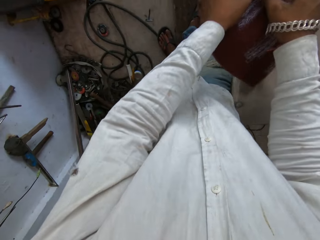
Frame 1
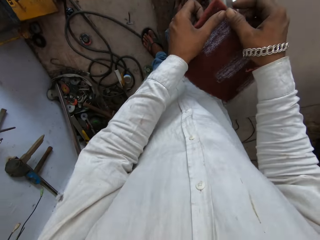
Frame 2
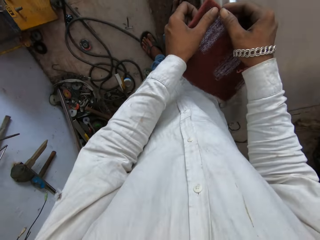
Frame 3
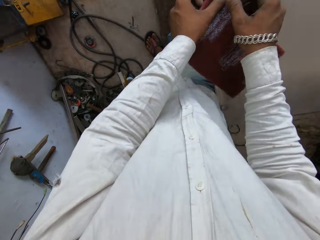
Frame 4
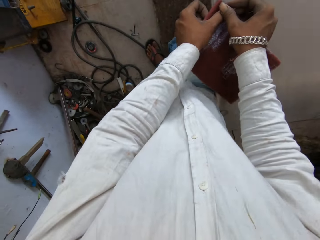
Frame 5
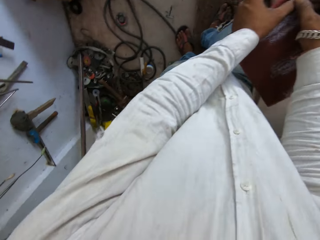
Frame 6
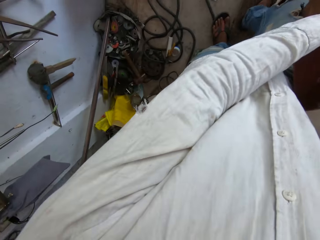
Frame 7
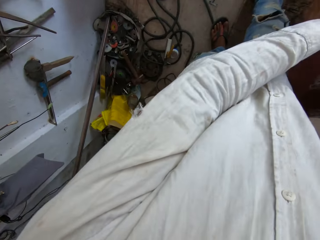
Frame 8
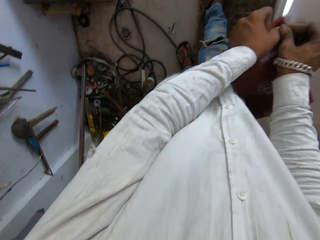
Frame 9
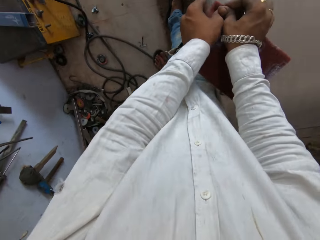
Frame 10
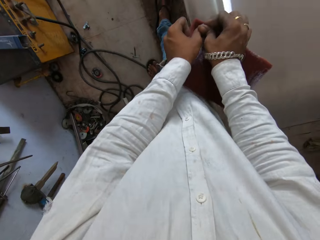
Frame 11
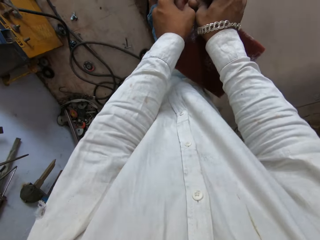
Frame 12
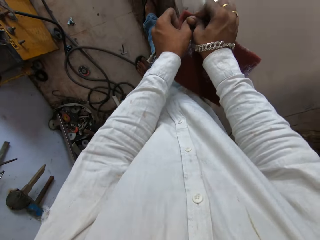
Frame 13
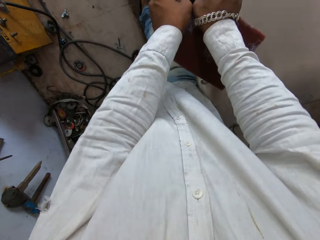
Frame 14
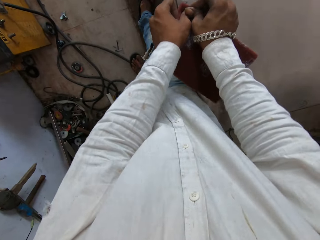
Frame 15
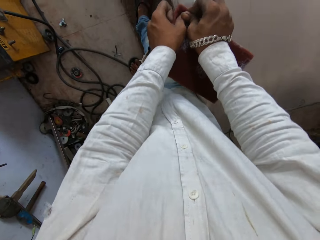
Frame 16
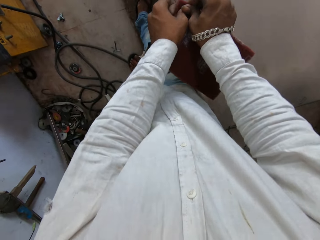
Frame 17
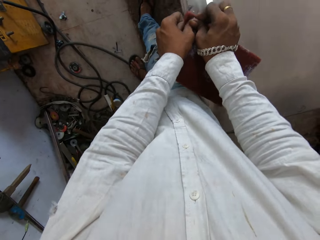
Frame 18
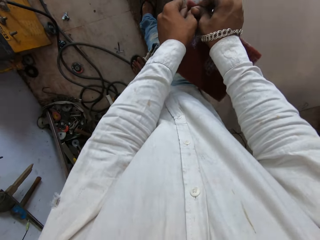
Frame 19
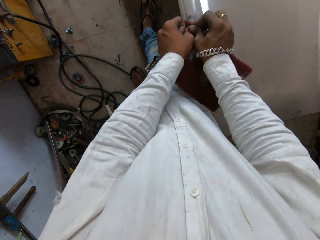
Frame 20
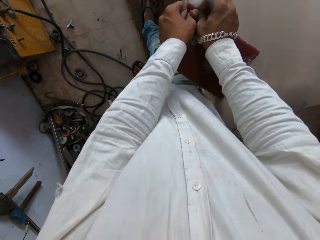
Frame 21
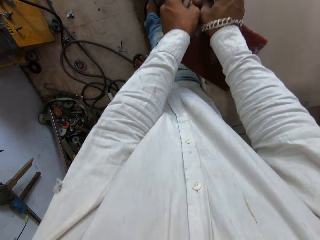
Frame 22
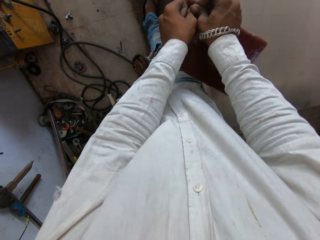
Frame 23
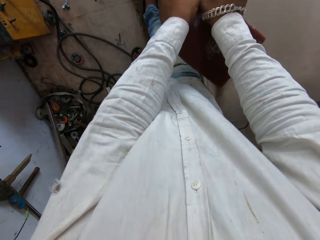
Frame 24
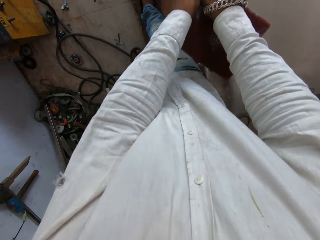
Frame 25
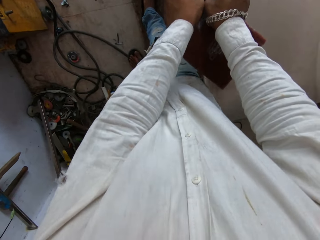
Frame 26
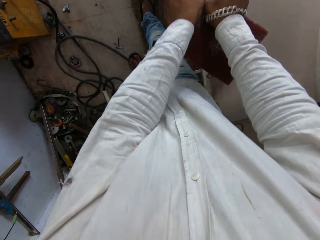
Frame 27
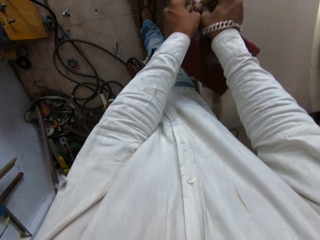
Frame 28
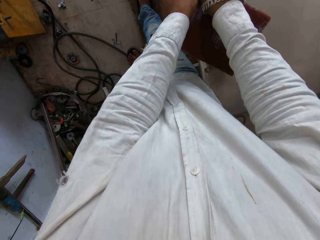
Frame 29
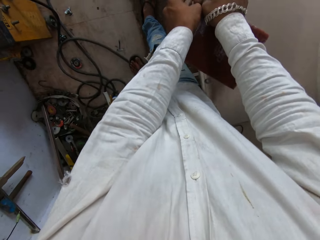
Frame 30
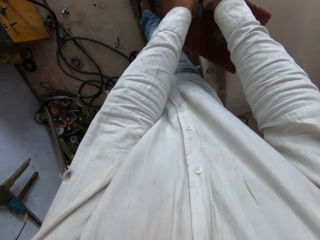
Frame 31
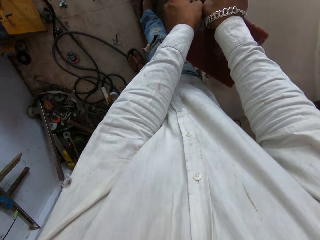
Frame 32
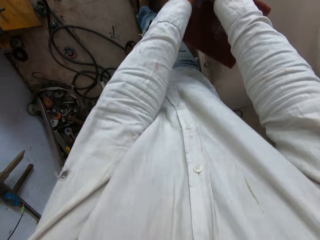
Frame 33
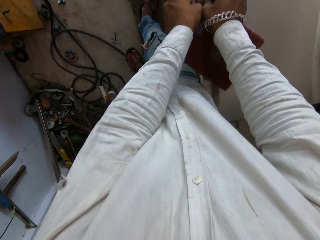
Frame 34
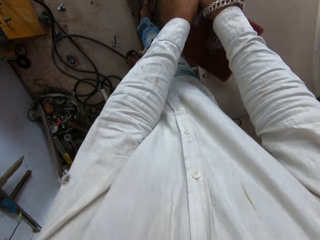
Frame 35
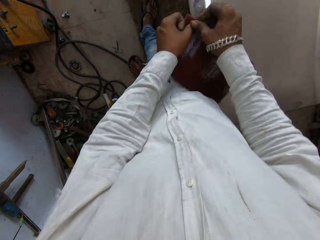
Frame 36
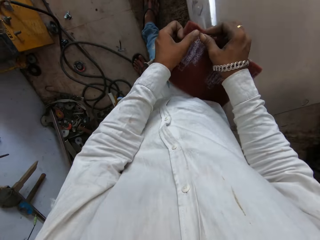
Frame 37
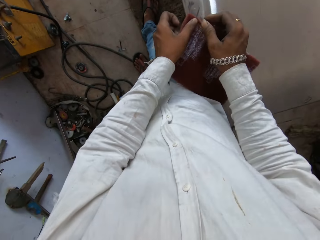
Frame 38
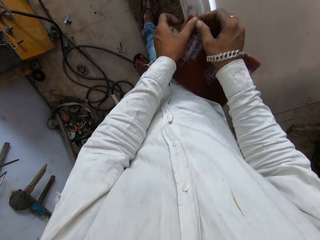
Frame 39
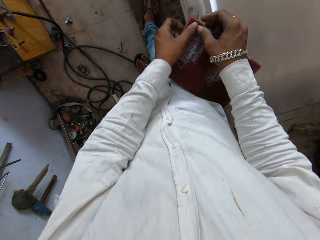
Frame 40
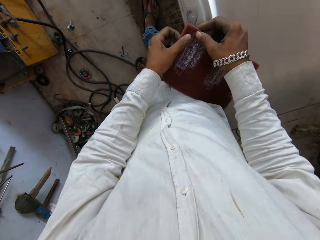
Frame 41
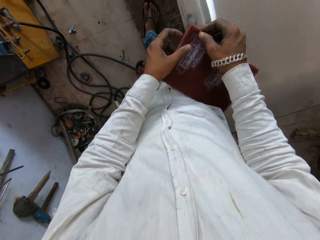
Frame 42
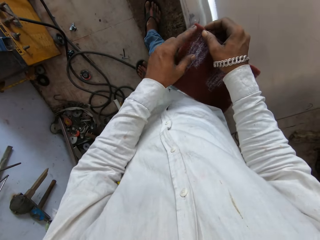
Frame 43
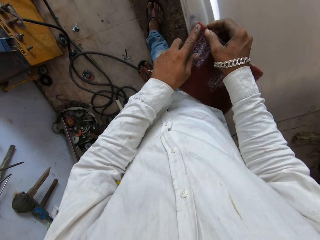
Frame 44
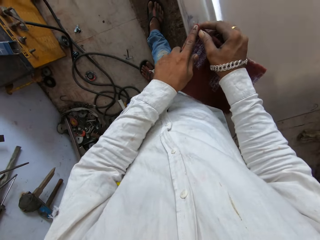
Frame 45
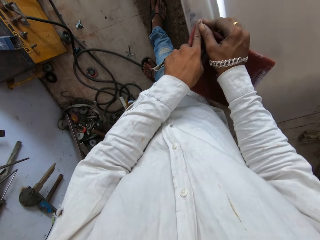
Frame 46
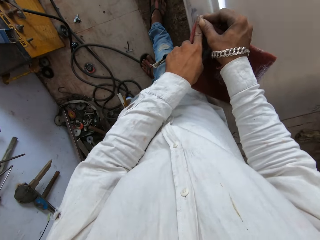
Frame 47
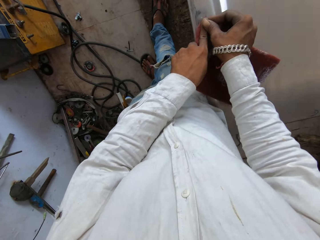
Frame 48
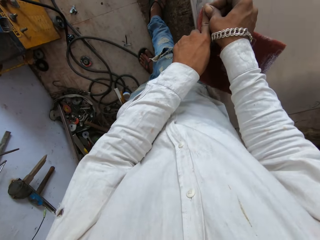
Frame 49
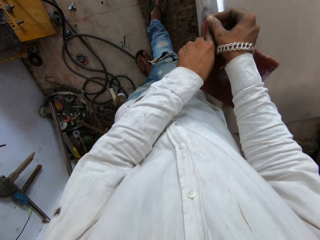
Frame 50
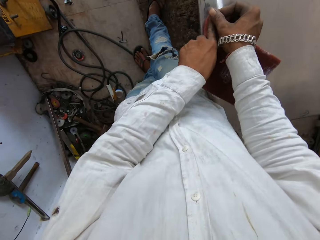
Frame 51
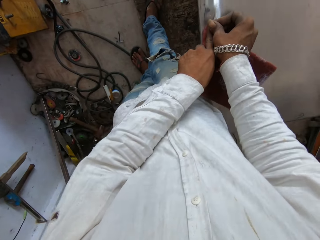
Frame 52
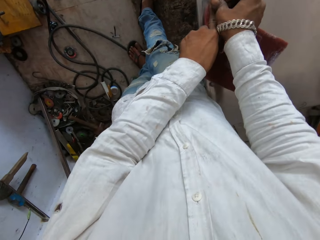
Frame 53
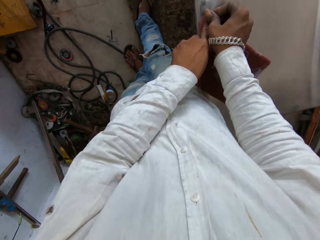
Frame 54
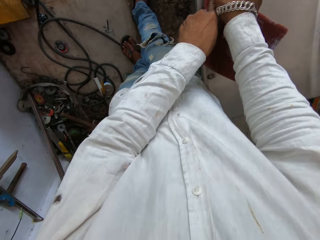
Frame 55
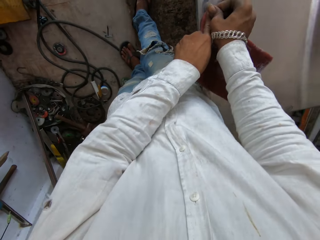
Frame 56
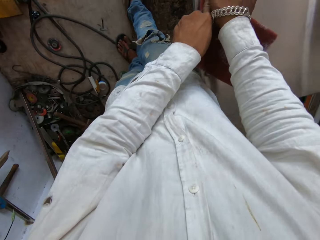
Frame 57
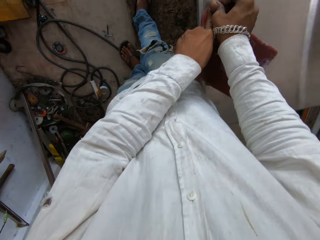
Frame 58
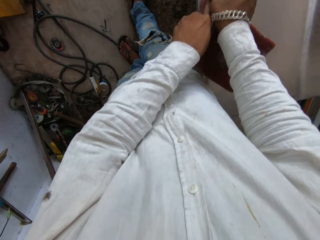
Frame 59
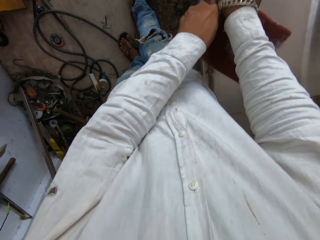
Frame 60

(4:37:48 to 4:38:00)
The camera wearer looks around. They sand the metallic table with a sand paper. They interact with a person. They sand the metallic table with the sand paper.

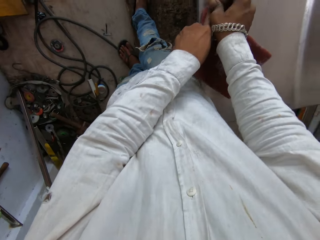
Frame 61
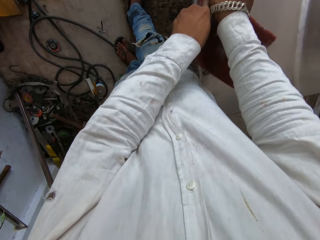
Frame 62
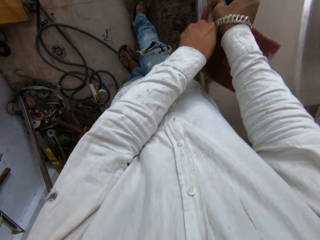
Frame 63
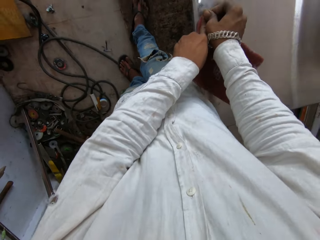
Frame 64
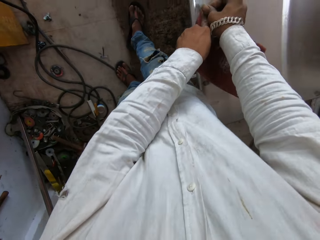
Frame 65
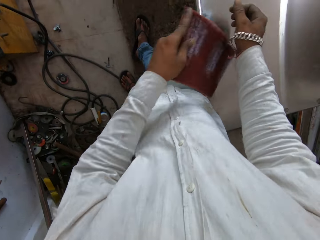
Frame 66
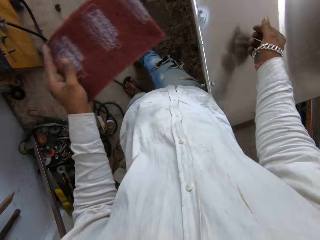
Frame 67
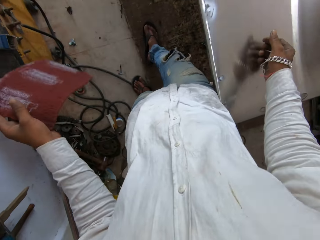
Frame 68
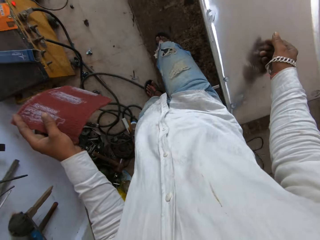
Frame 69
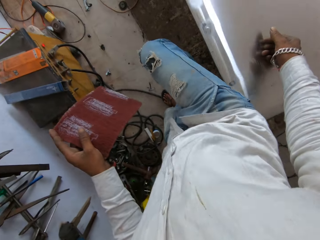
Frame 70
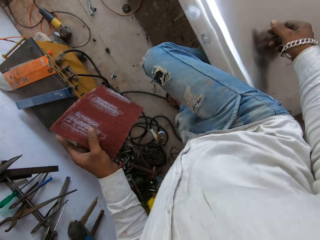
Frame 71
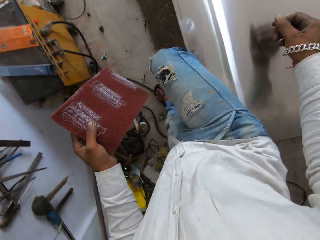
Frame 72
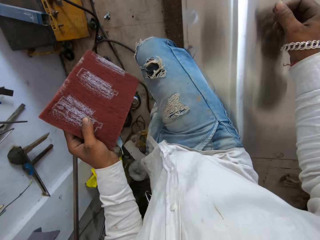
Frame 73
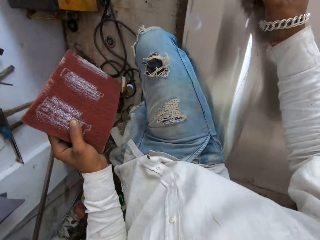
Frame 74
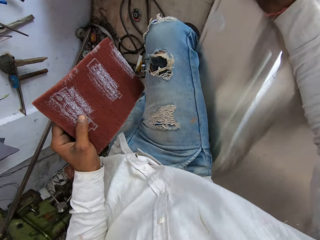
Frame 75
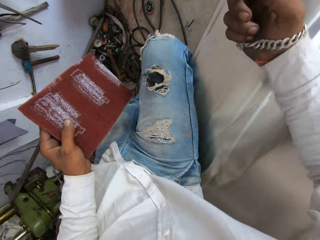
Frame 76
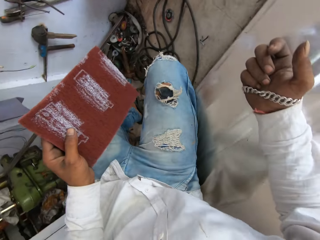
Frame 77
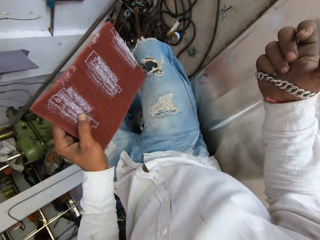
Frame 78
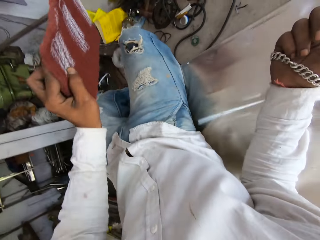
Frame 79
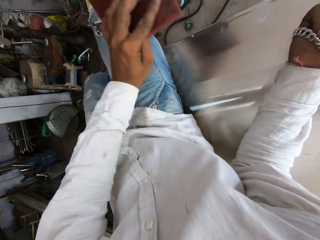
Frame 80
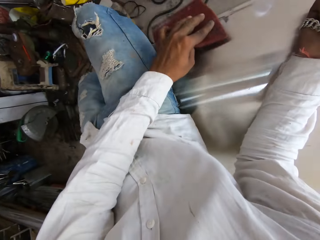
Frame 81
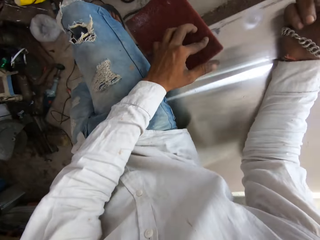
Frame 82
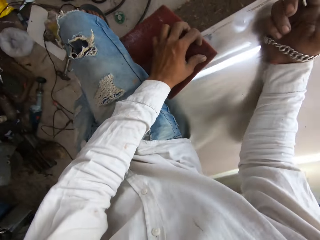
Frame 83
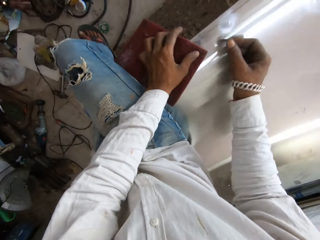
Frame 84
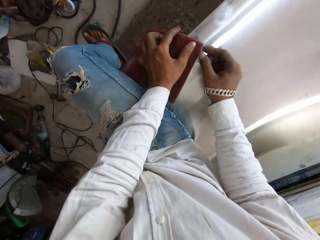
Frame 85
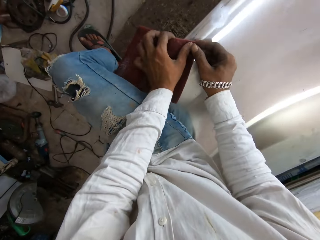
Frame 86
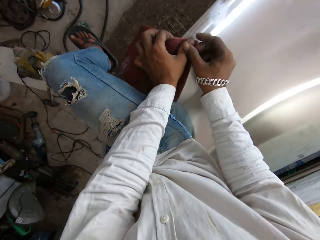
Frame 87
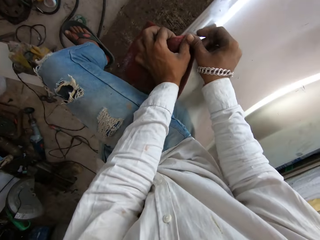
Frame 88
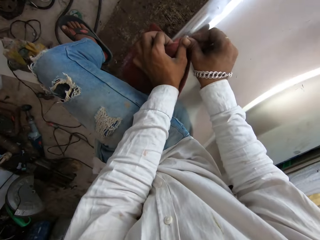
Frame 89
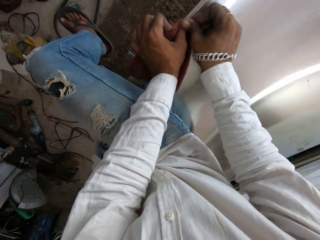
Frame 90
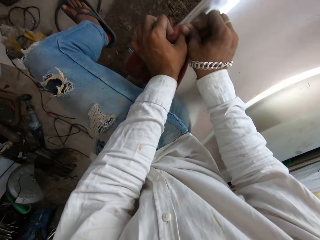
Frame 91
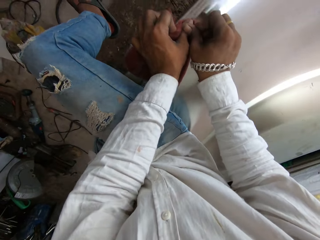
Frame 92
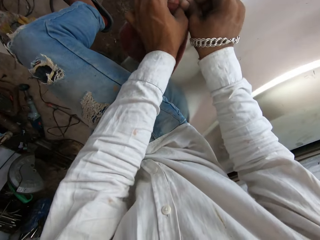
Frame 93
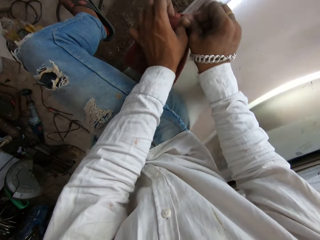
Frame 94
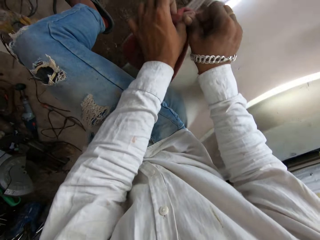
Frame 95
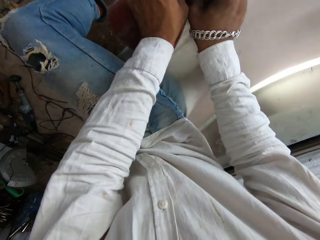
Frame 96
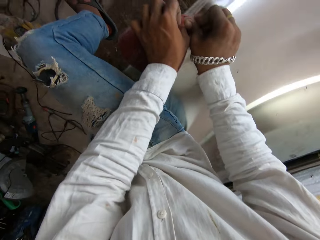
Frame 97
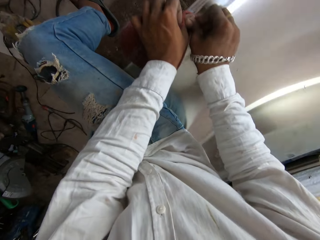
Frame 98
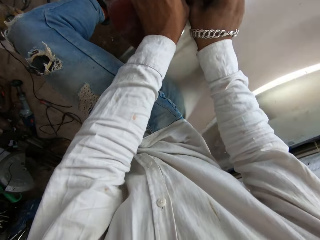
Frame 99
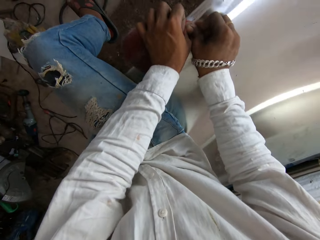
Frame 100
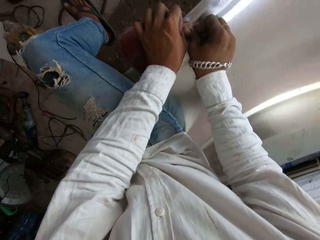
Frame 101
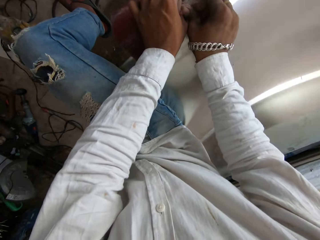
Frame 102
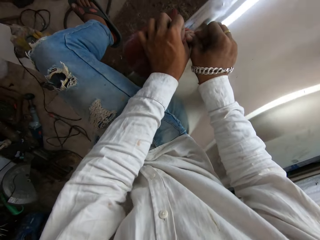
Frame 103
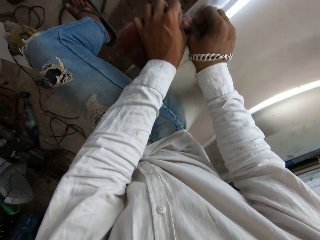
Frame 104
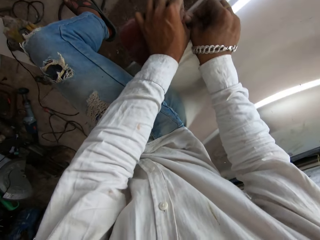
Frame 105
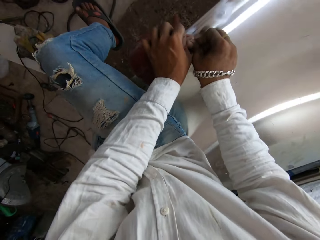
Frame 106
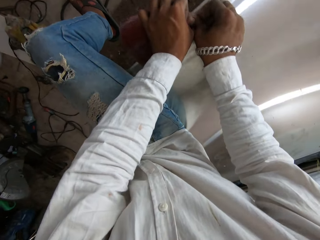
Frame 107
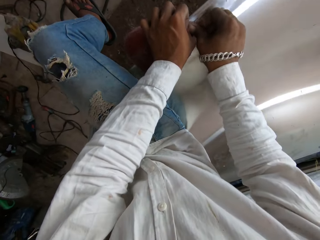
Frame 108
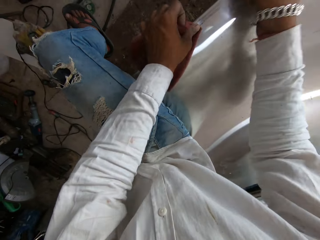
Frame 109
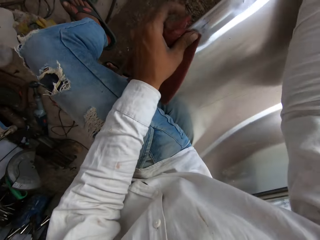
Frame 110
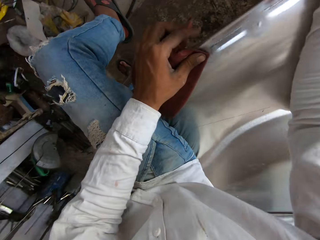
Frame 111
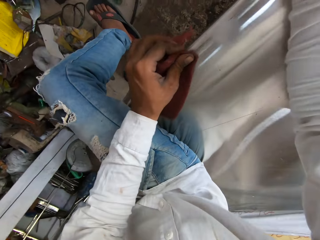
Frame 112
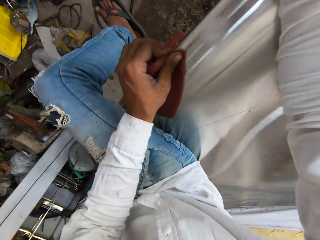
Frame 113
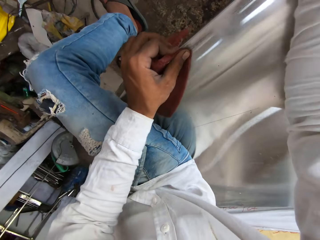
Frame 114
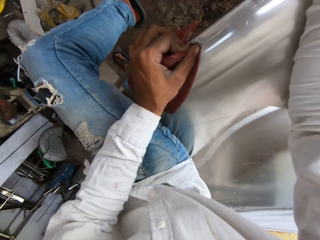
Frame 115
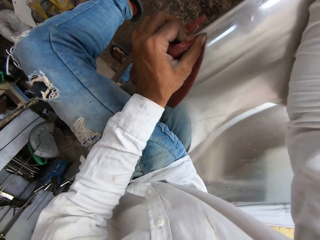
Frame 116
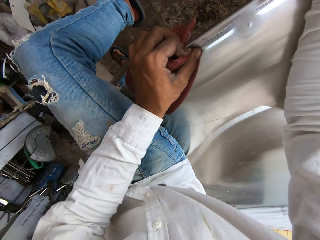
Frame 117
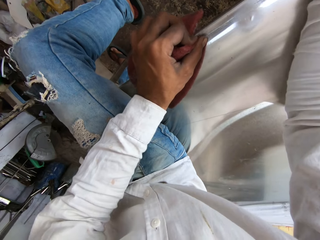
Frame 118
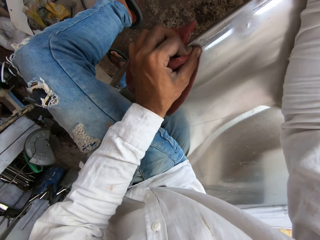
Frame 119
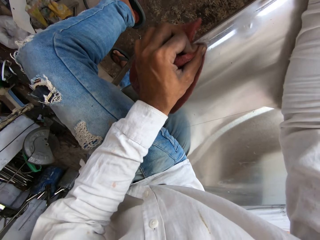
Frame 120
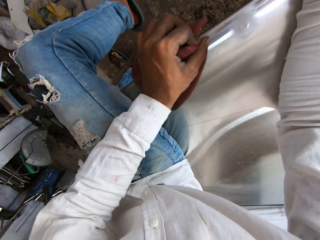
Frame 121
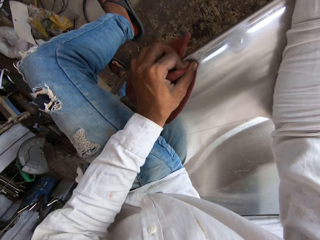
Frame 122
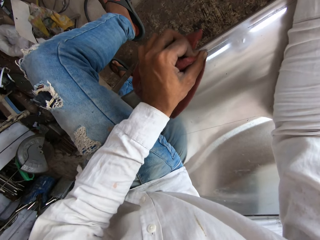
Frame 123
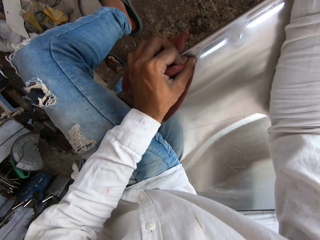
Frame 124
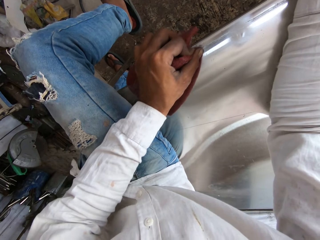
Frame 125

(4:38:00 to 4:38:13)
The camera wearer sits on a metallic table. They put a sand paper on a table. They sand the metallic table with the sand paper. They interact with a person. They sand the metallic table with the sand paper. They put the right hand on the metallic table. They sand the metallic table with the sand paper.
